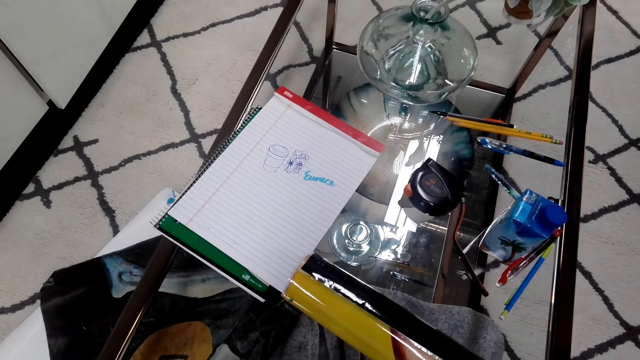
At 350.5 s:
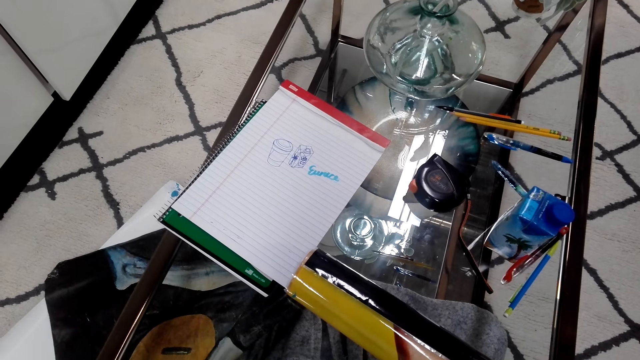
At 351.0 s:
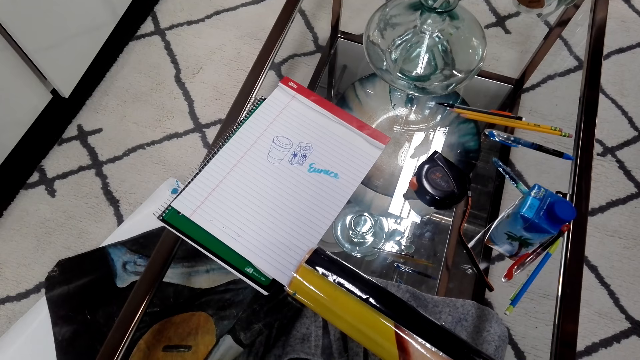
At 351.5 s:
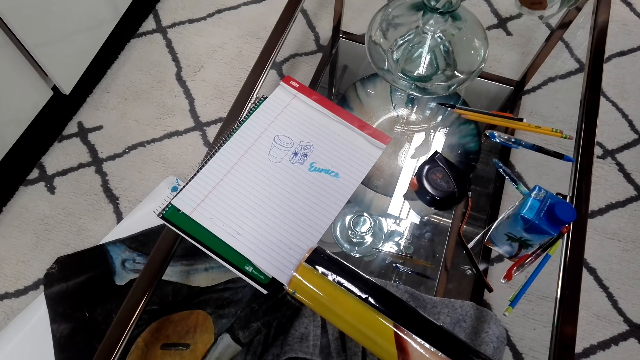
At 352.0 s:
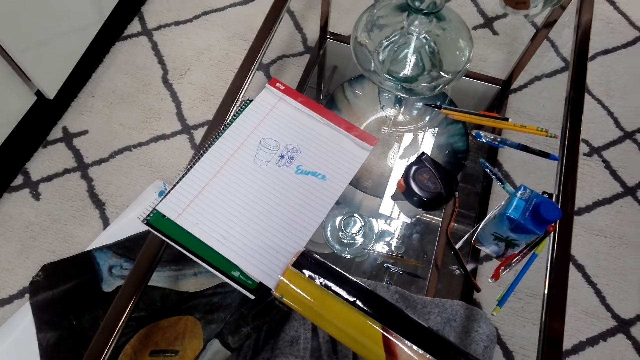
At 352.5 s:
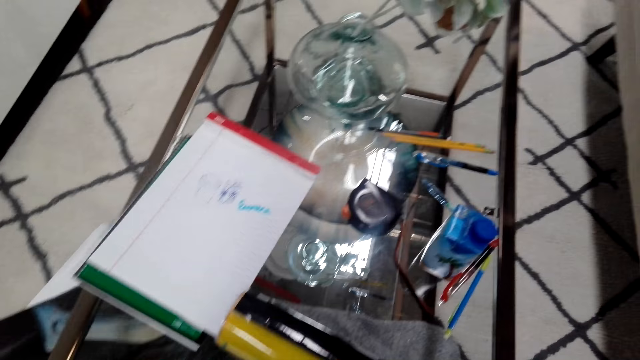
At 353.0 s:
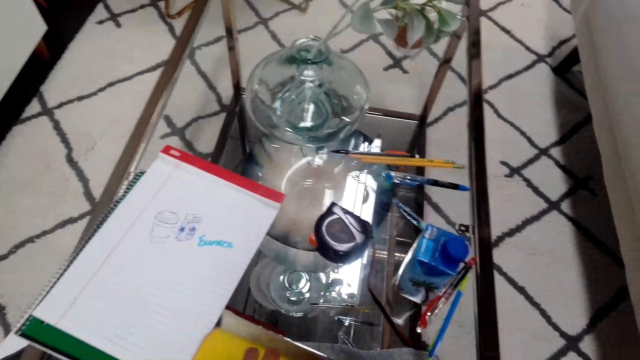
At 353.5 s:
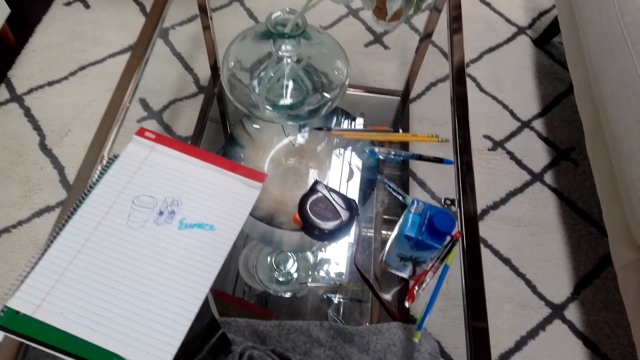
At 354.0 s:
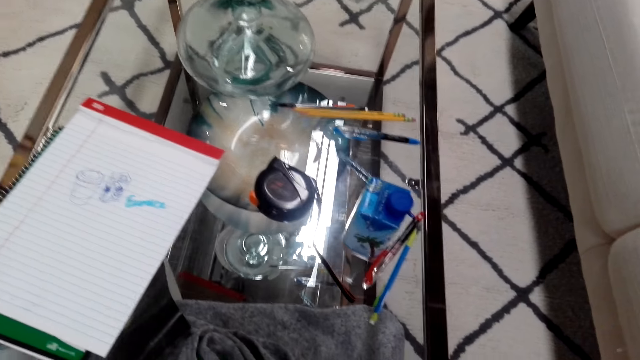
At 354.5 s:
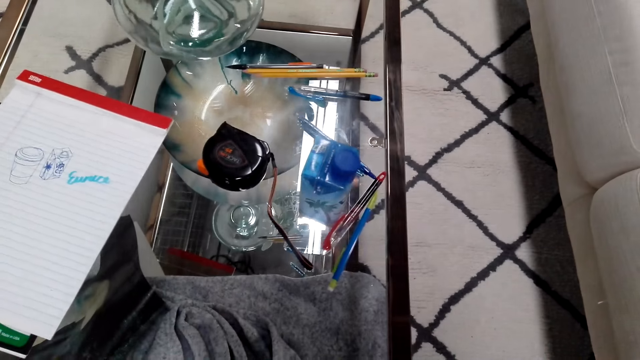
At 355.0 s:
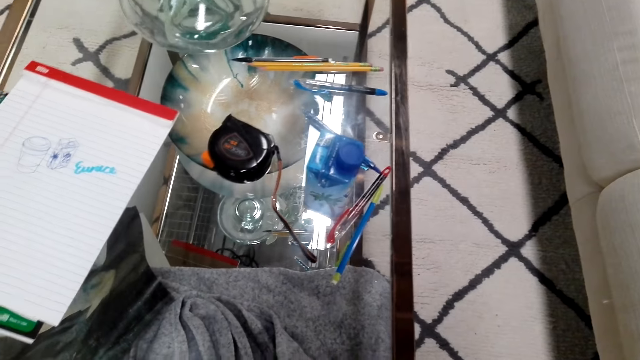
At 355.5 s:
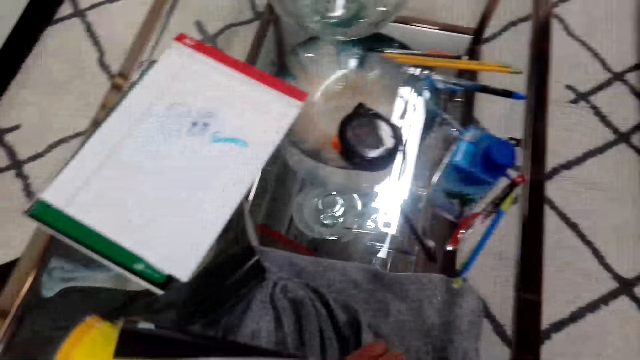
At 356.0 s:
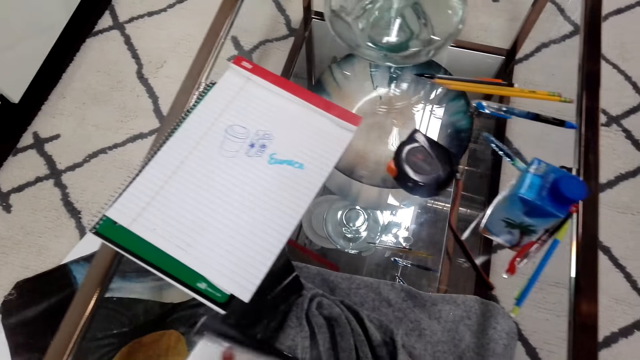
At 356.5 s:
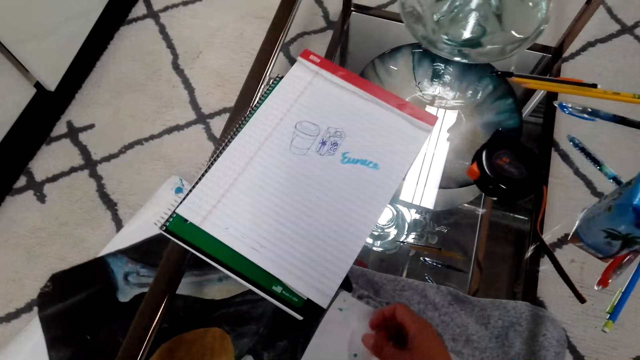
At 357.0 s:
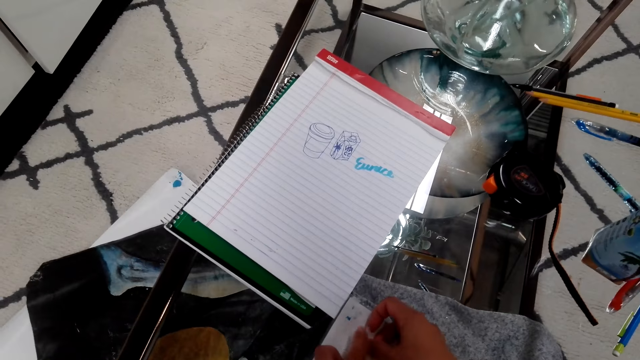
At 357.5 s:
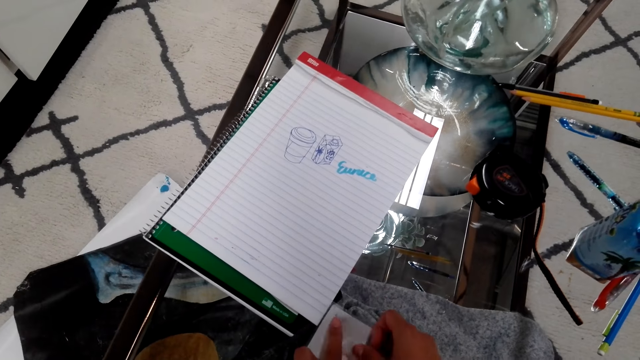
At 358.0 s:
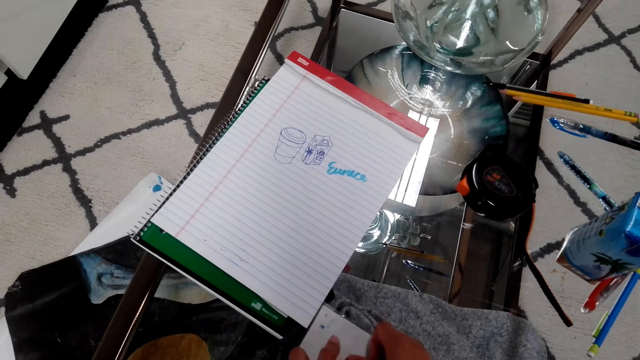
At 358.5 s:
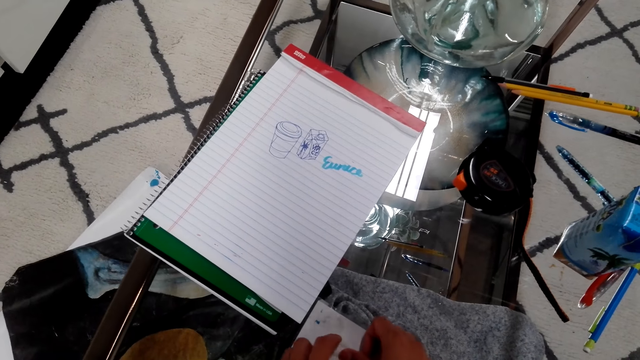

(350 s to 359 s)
The camera wearer looks at the measuring tape on the table.

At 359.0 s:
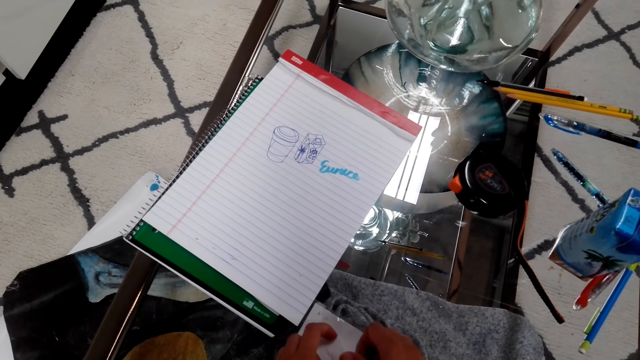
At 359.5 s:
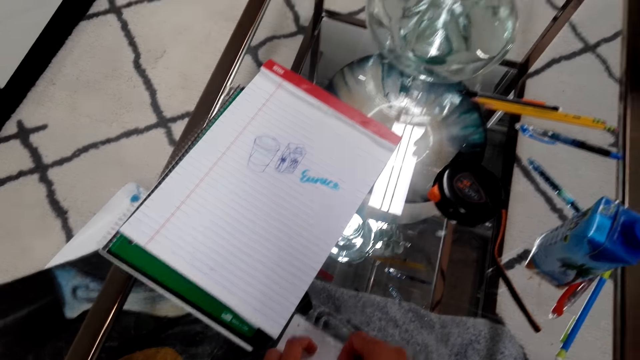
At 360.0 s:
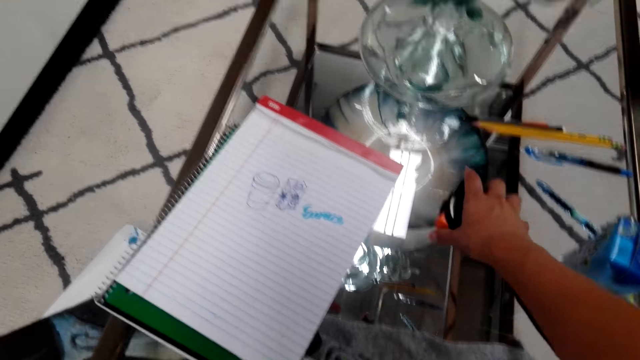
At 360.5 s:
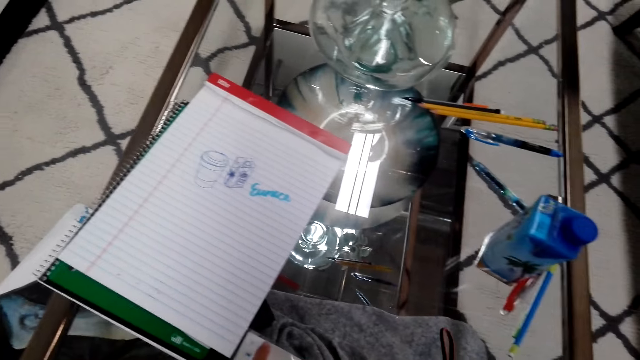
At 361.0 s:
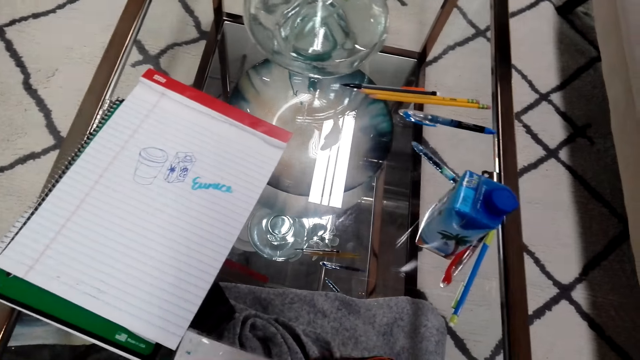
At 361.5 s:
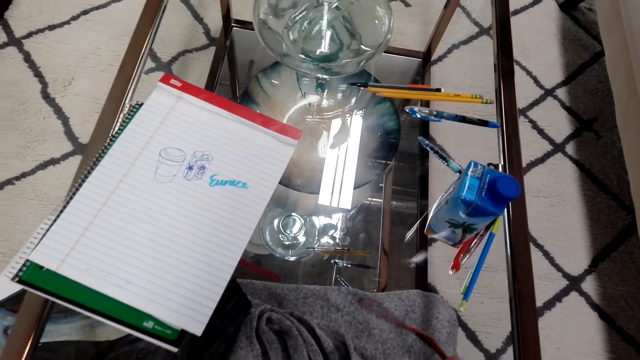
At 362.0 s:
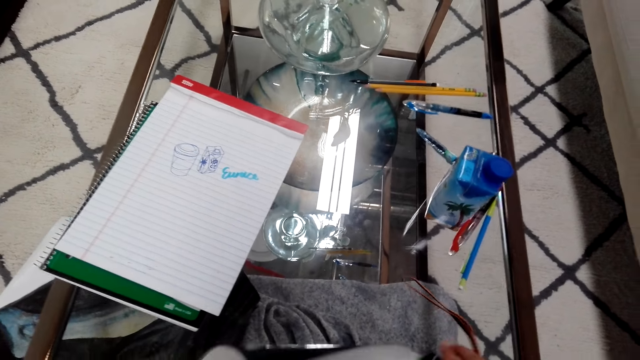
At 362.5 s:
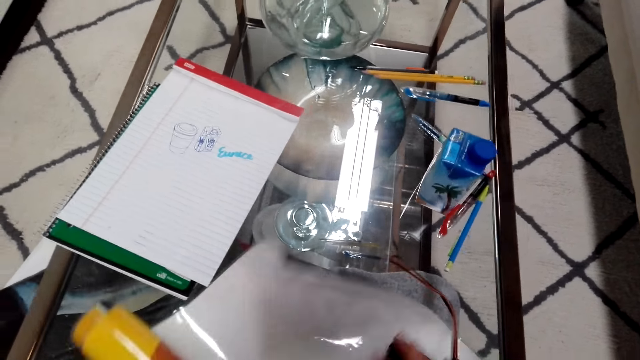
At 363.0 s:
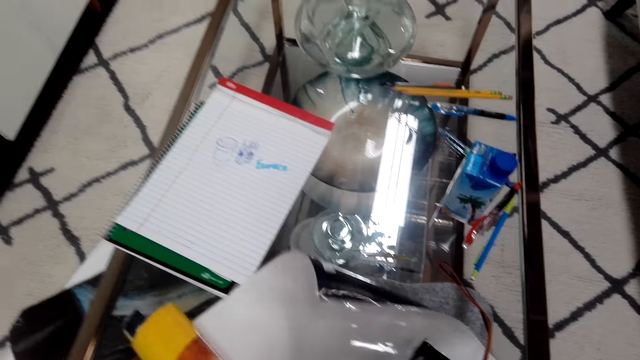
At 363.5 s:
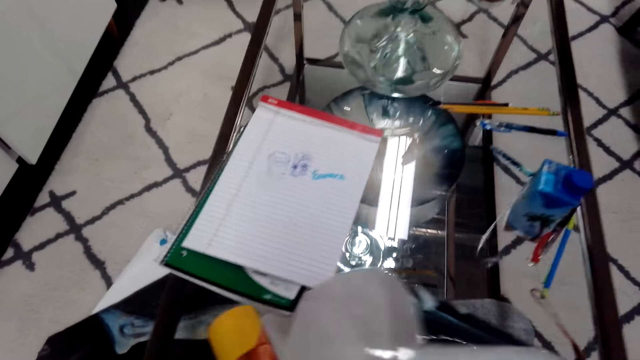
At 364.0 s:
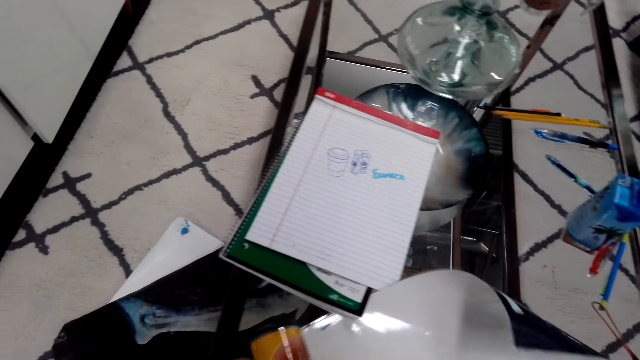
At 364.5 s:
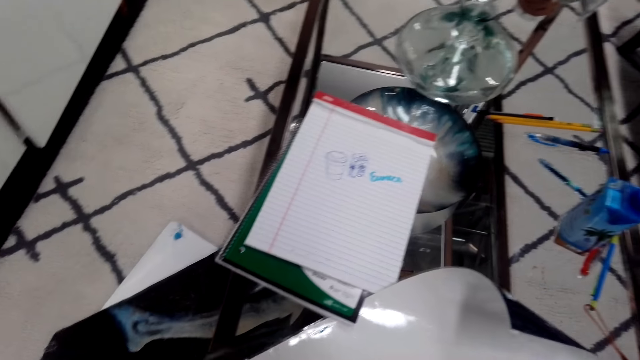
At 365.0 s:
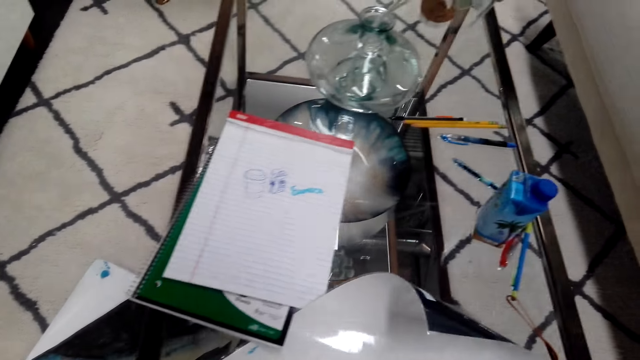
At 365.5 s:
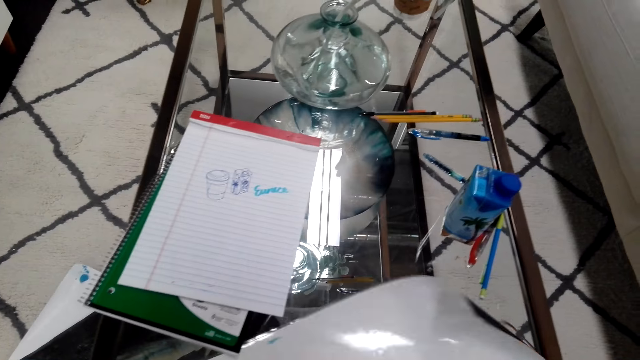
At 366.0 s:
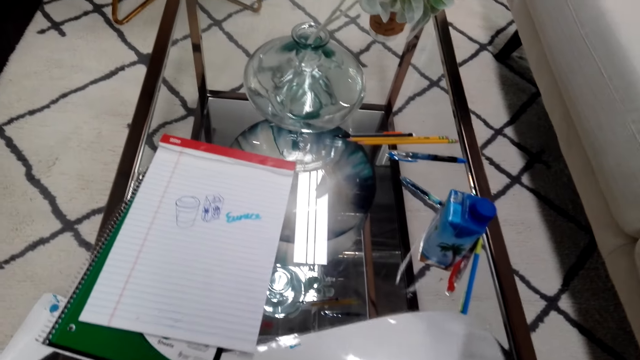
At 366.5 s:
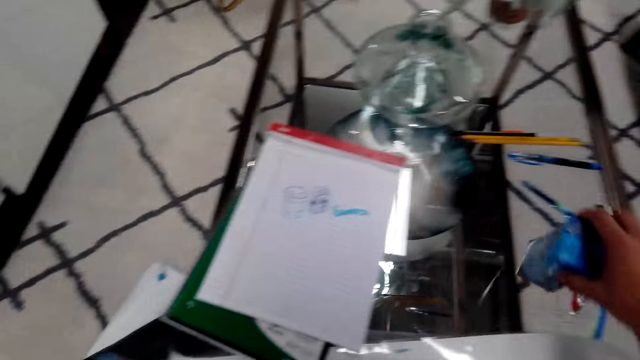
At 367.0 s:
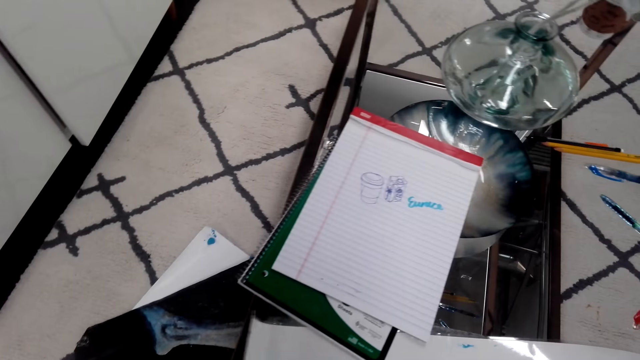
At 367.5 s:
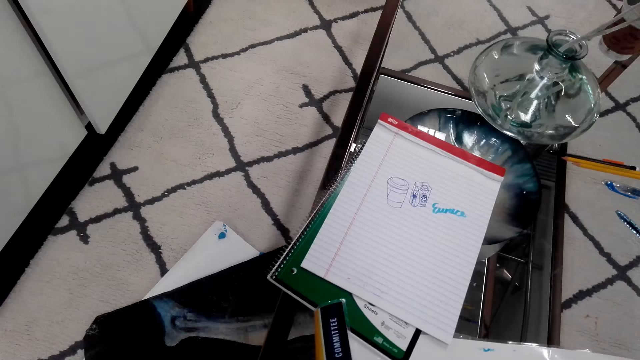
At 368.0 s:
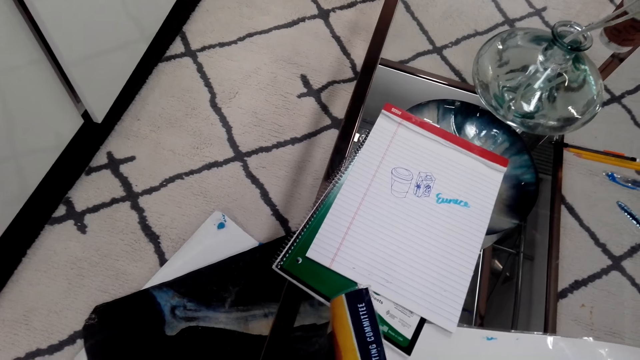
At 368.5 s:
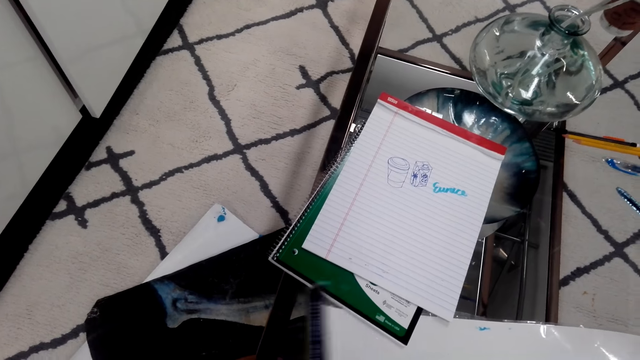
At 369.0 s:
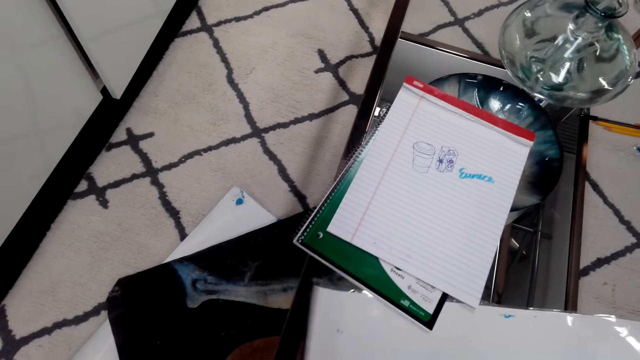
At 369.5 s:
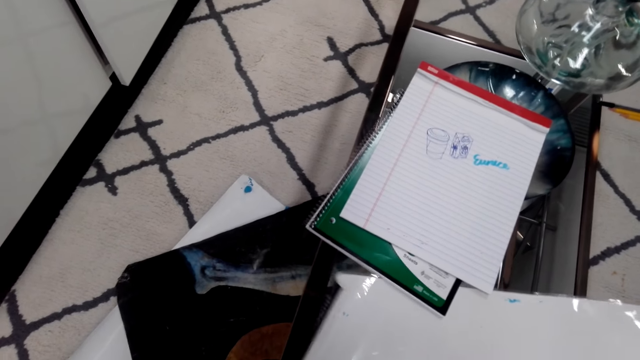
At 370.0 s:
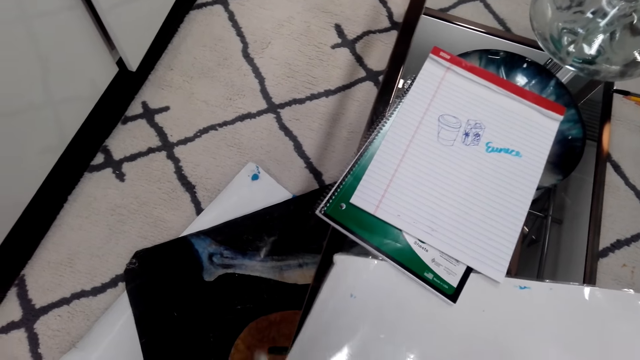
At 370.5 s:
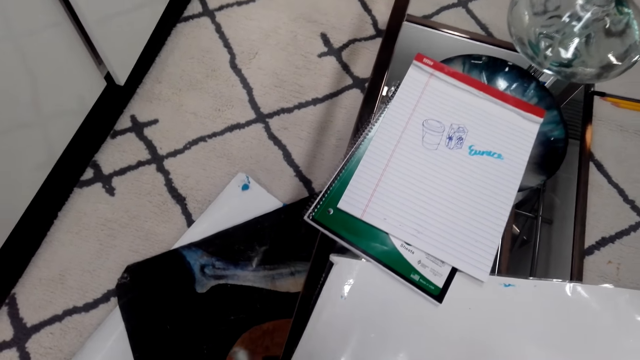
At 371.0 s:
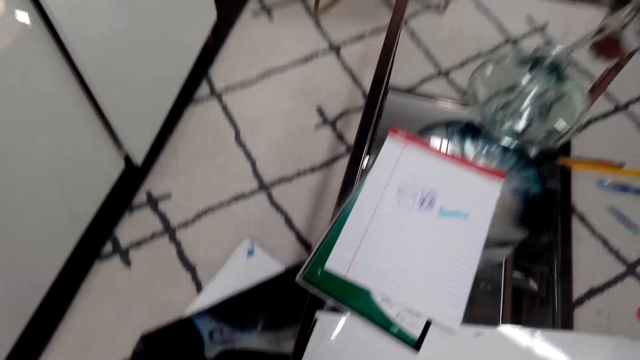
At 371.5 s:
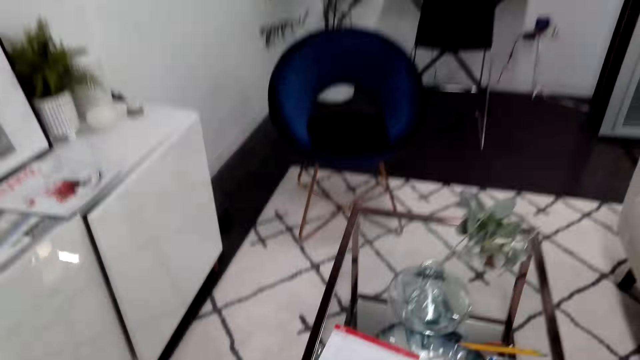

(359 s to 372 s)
The camera wearer holds a zero tape. They pick up the measuring tape on the table with the right hand. They hold the picture. They pick up the blue packet on the table with the right hand.
